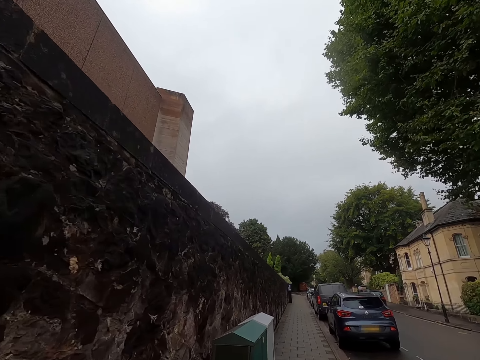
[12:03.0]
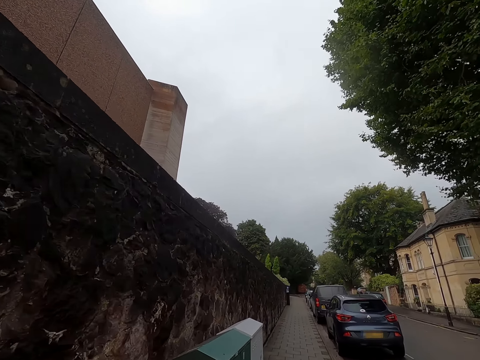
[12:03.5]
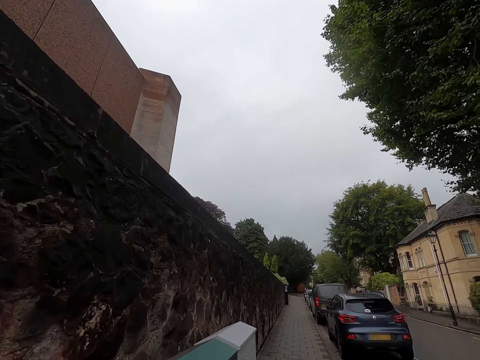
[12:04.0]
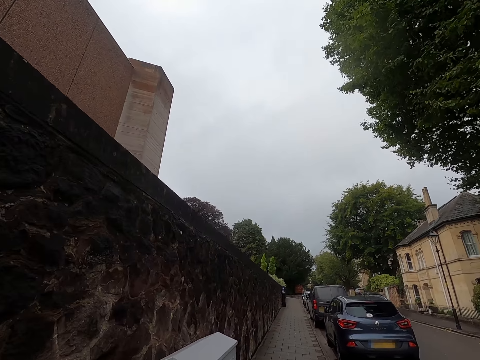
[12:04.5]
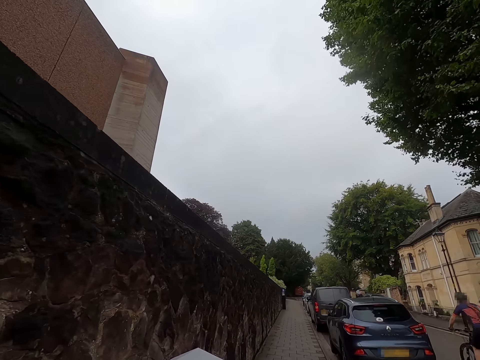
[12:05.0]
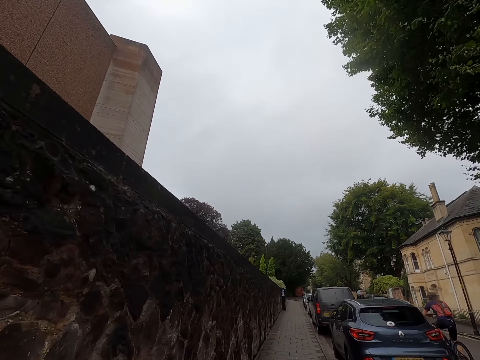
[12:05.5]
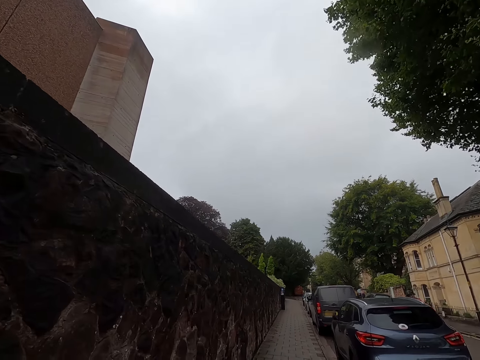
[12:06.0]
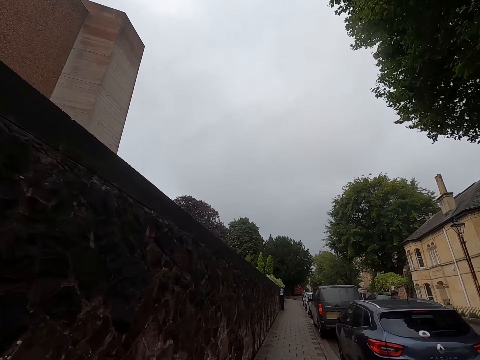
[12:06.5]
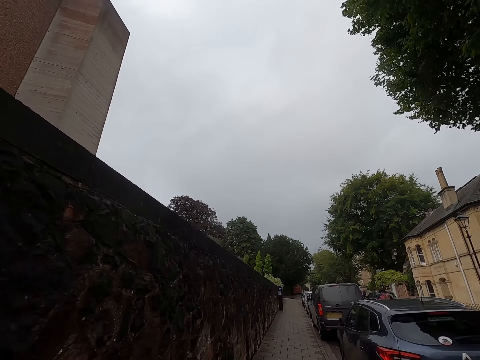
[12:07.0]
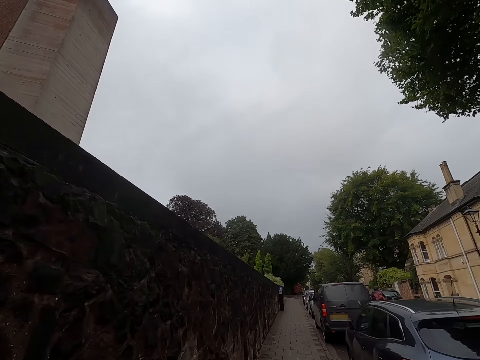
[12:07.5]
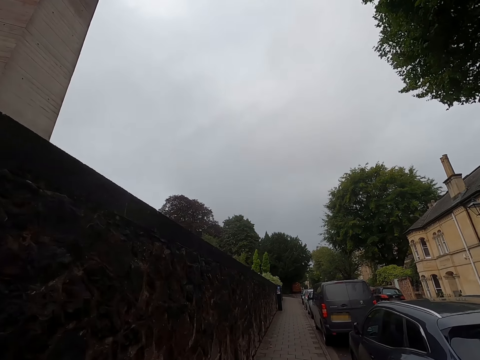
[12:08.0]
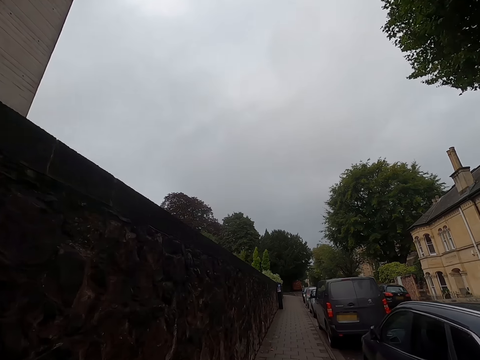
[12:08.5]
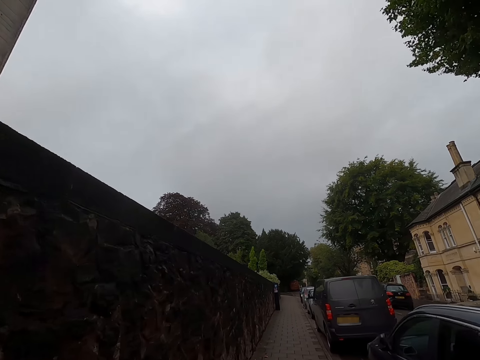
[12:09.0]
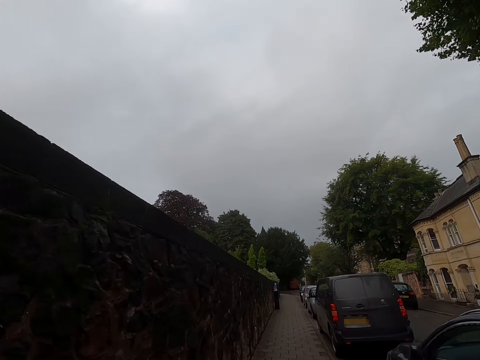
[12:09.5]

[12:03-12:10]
A bicycle moves past the camera wearer.

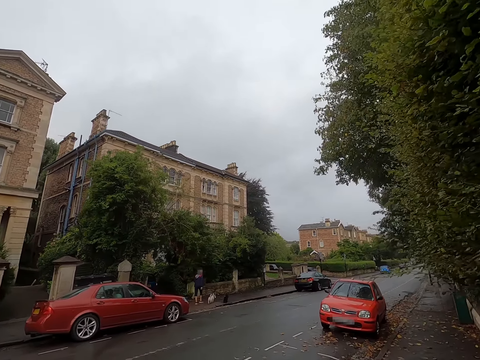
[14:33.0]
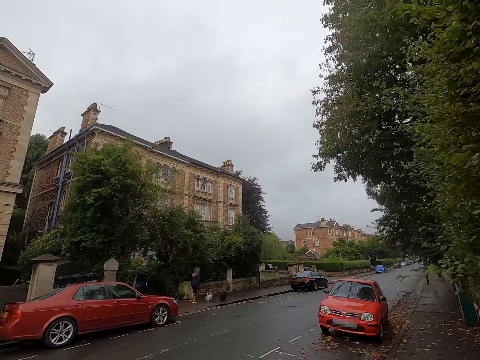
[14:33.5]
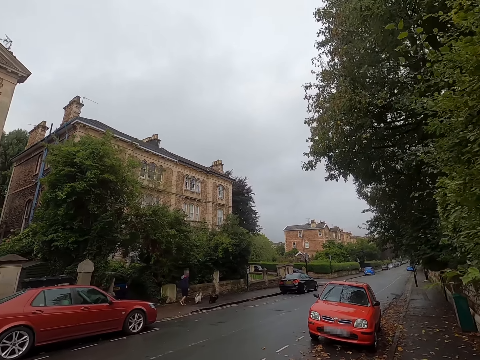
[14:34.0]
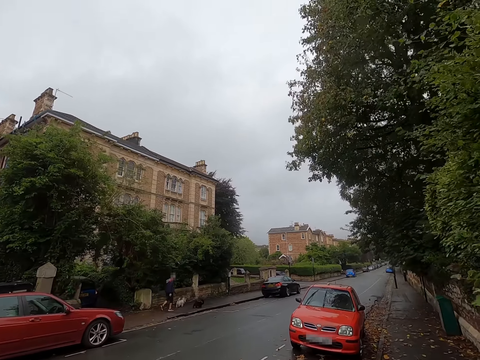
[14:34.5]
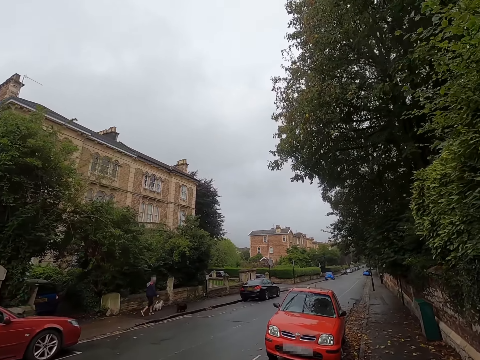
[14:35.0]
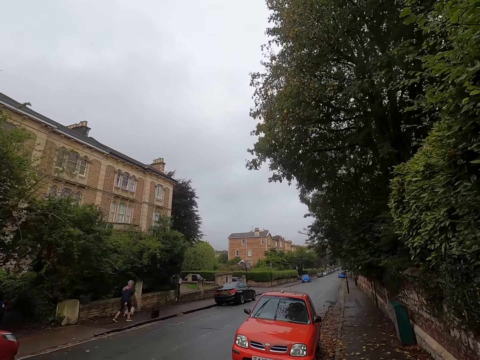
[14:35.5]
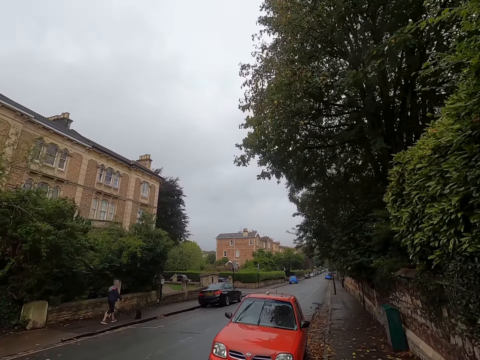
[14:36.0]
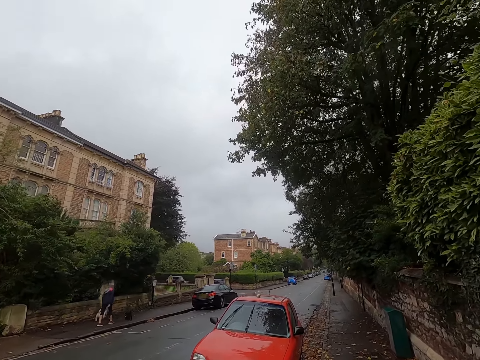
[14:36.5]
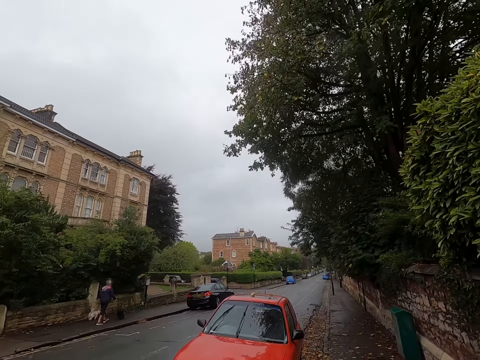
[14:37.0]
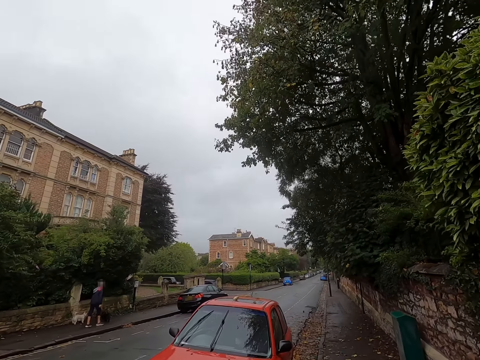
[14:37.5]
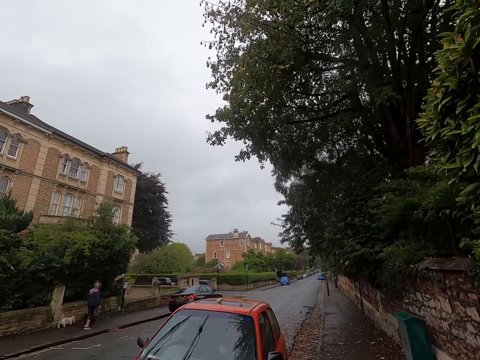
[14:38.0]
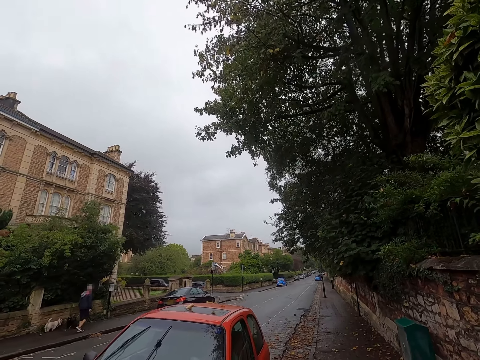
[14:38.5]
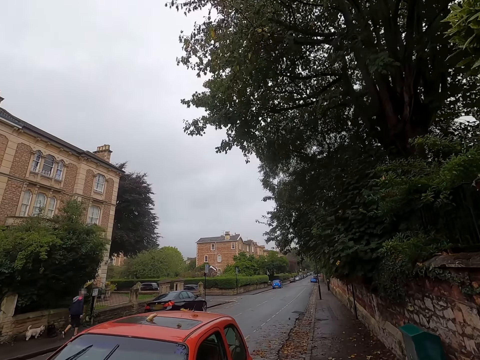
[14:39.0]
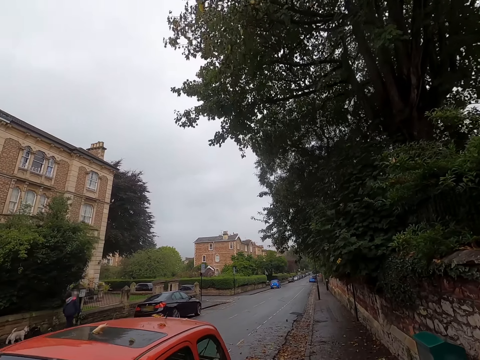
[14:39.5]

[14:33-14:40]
The camera wearer walks along the pavement.

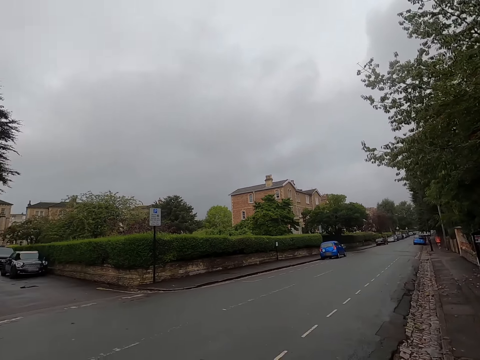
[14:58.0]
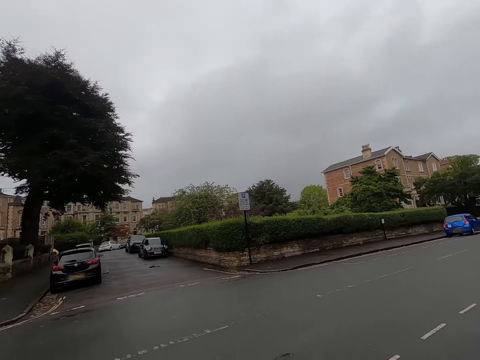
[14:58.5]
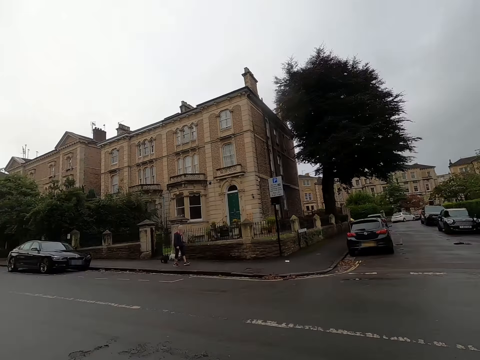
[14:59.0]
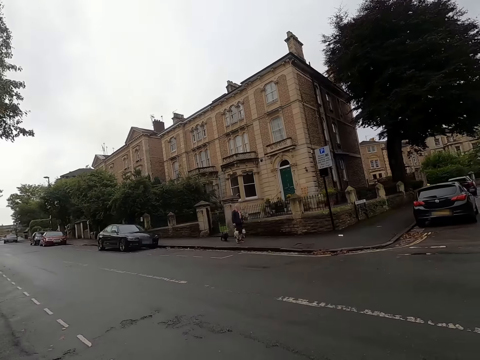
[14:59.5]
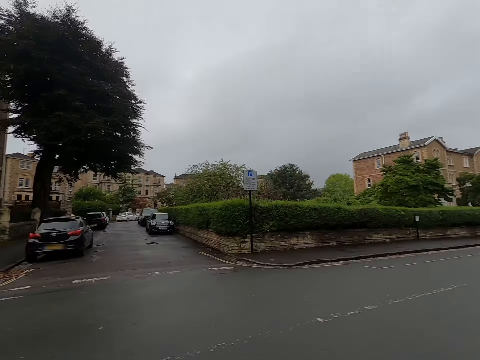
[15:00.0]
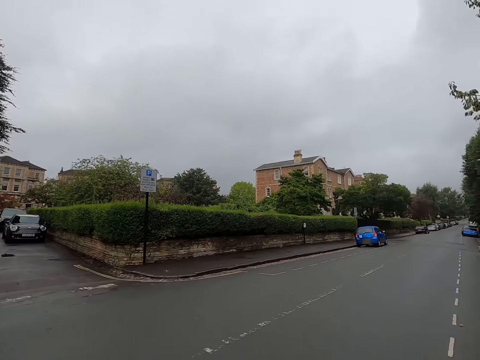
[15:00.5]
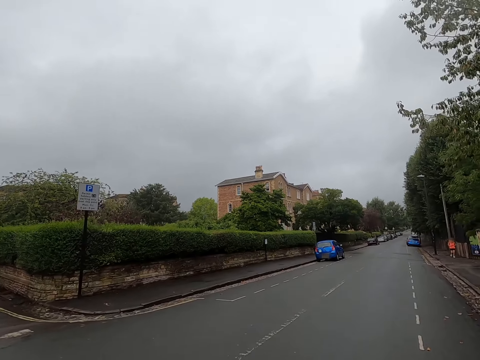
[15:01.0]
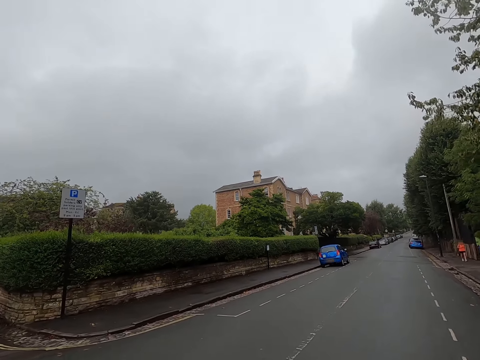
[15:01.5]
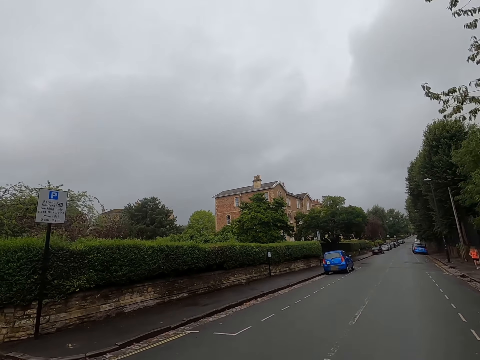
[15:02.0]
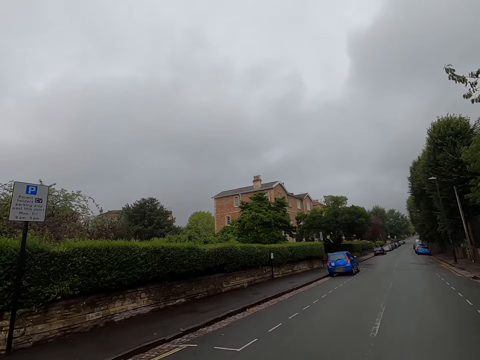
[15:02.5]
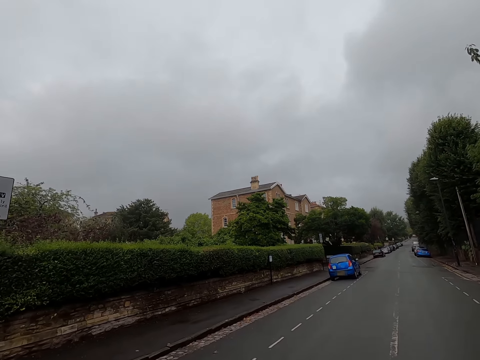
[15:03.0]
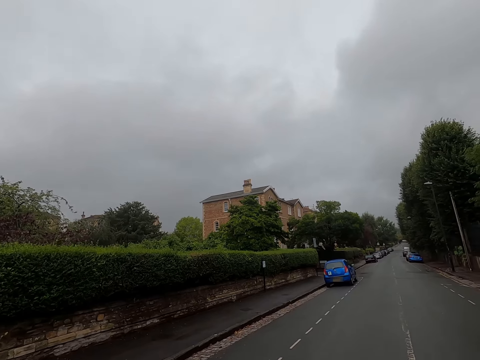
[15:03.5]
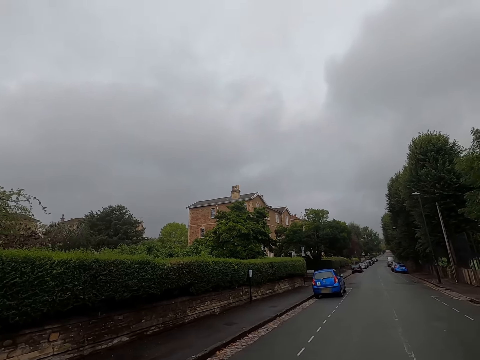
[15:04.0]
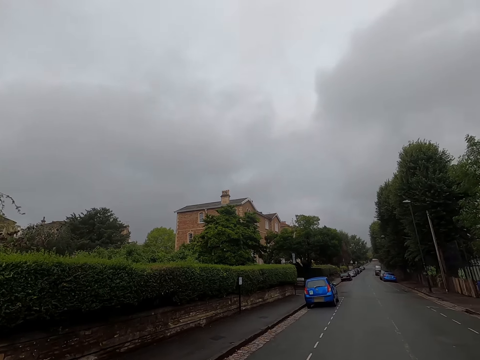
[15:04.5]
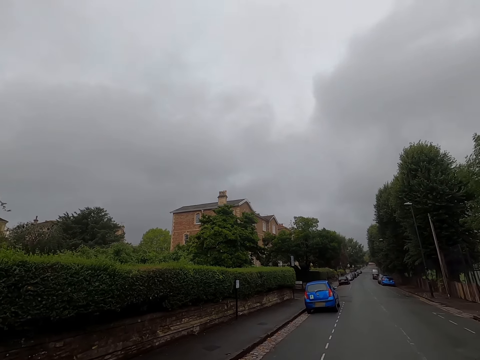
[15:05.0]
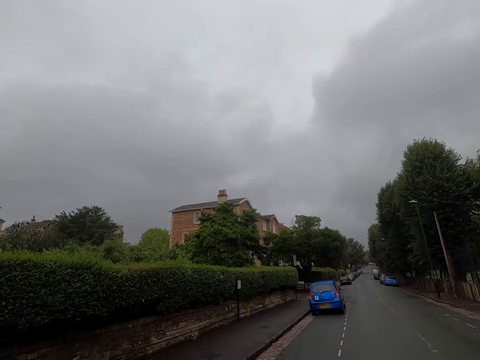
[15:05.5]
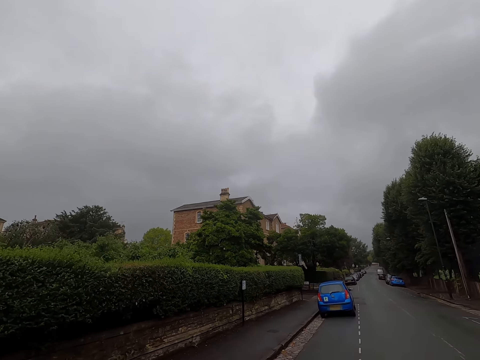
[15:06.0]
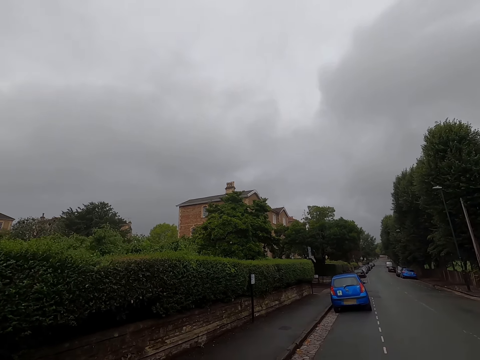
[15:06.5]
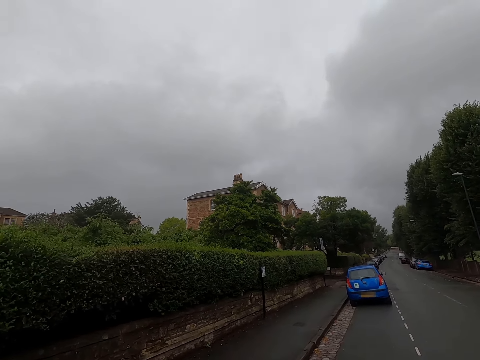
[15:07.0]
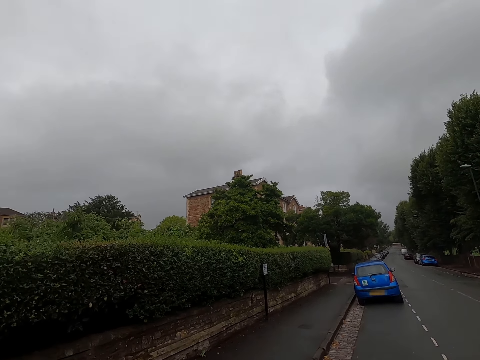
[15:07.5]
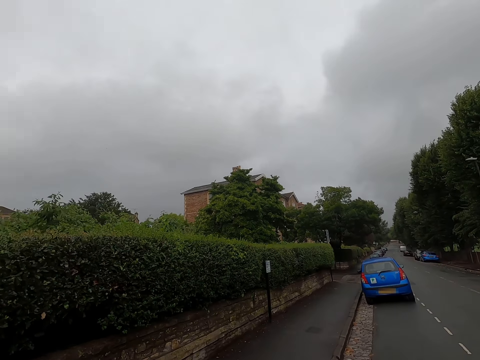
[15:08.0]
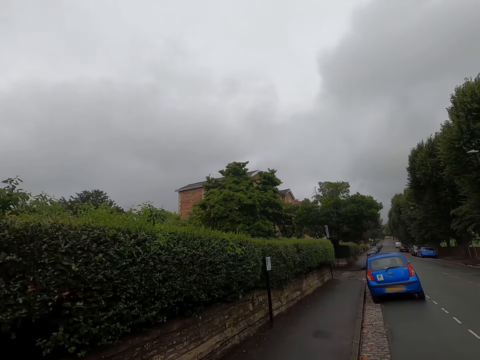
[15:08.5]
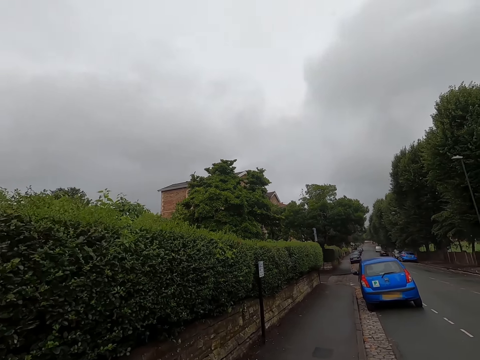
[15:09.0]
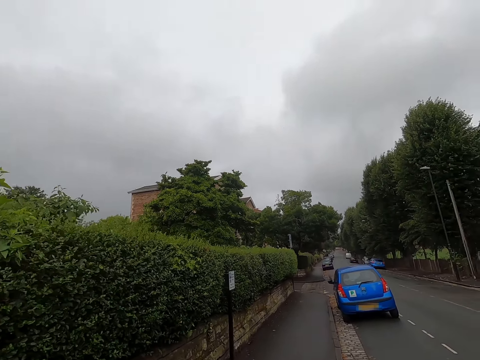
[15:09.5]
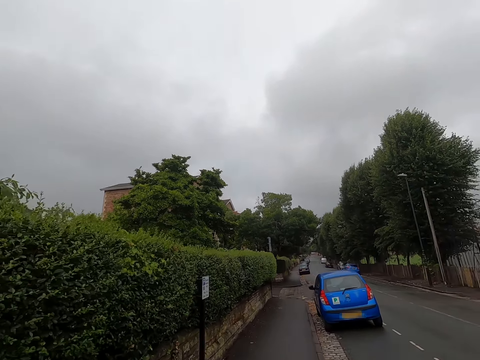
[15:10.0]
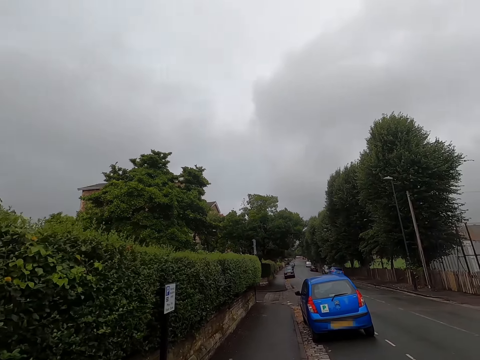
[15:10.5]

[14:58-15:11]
The camera wearer looks back. They cross the road. They walk along the road.
